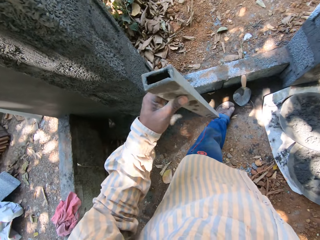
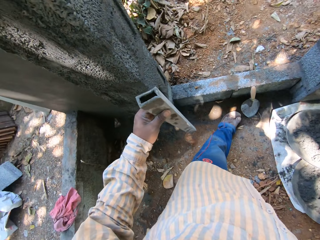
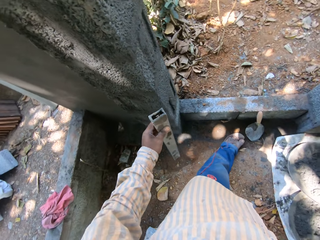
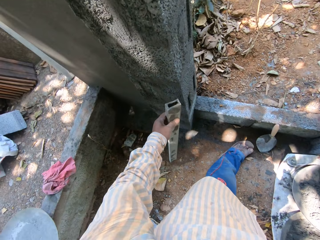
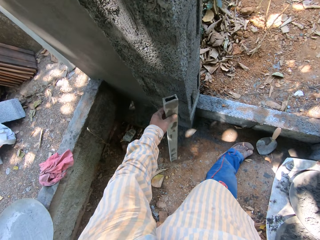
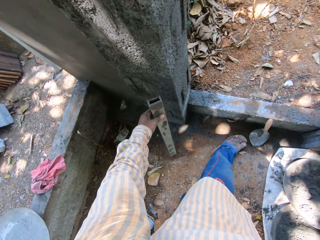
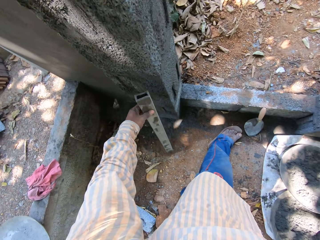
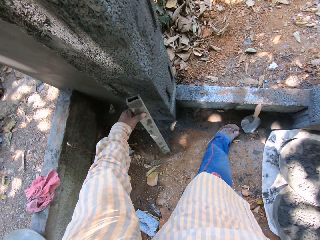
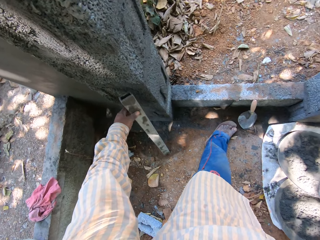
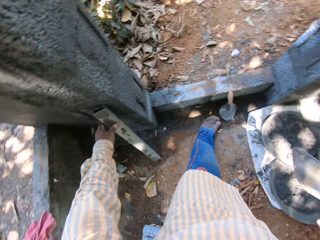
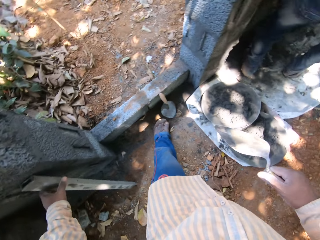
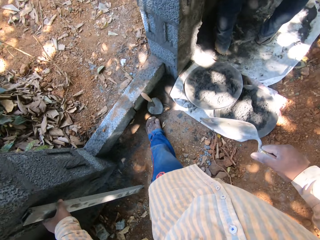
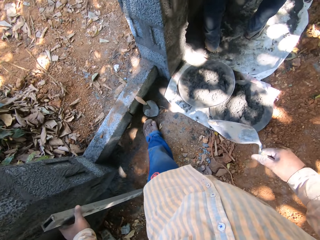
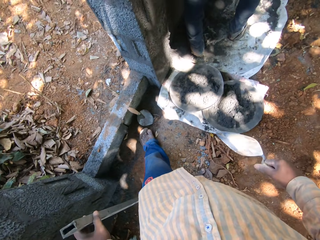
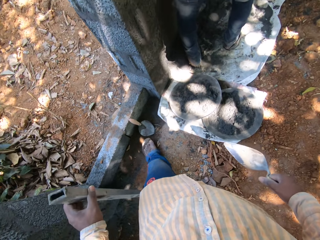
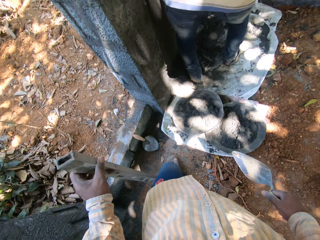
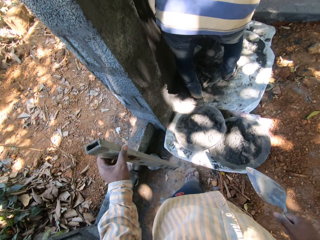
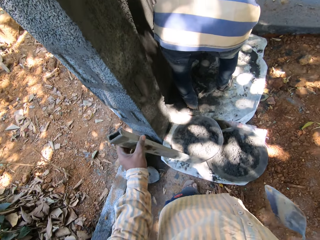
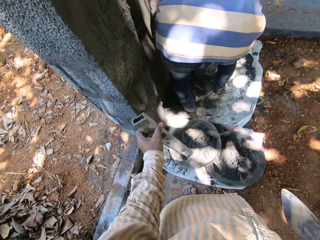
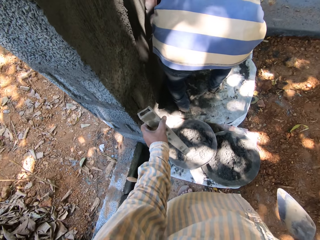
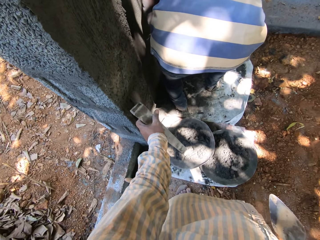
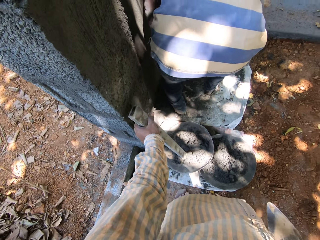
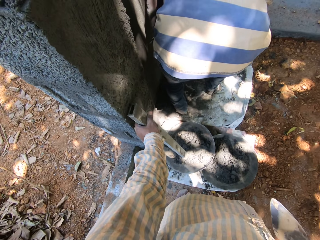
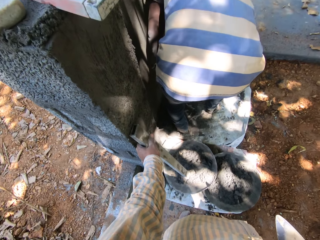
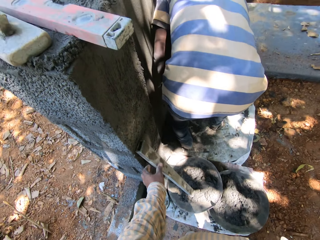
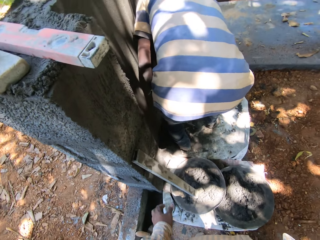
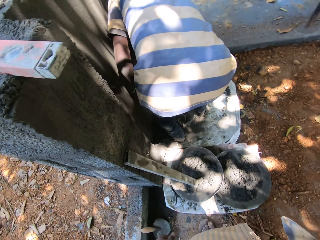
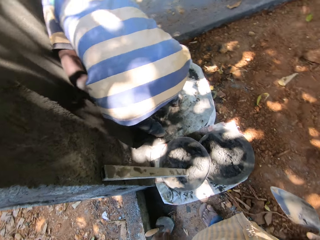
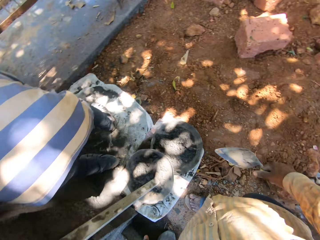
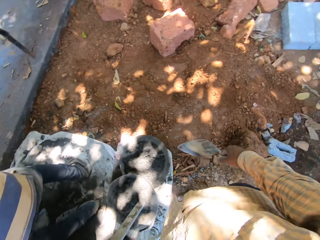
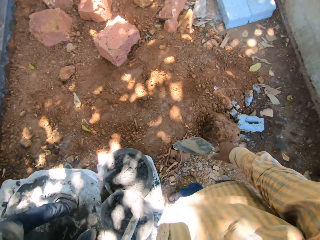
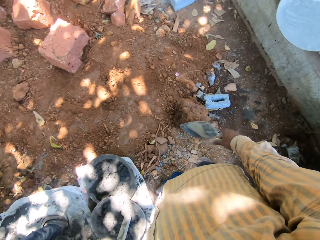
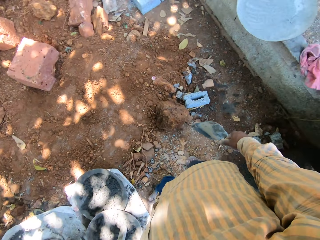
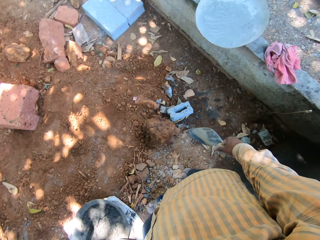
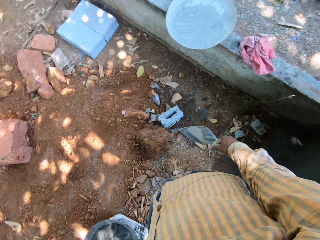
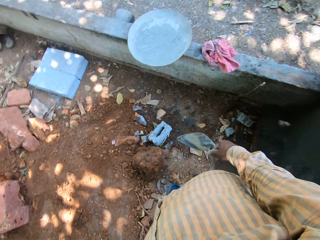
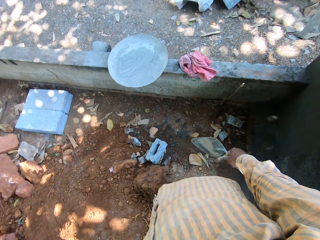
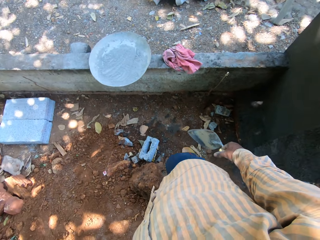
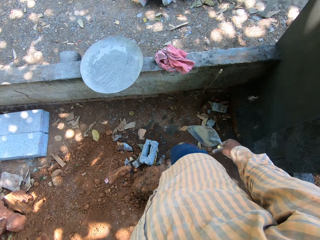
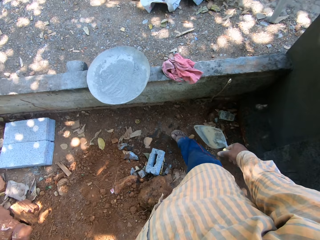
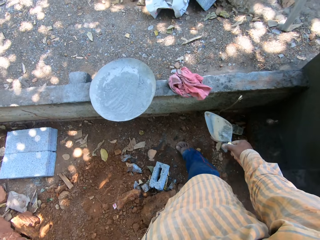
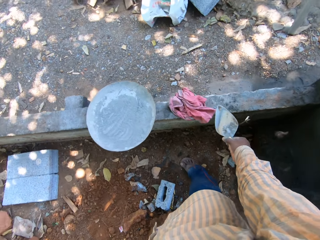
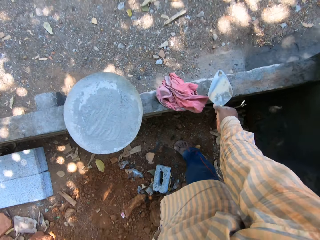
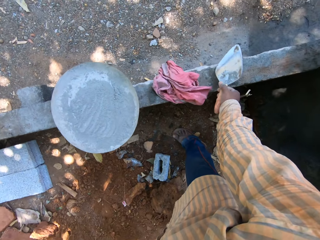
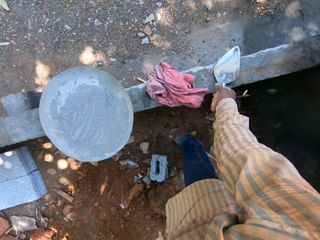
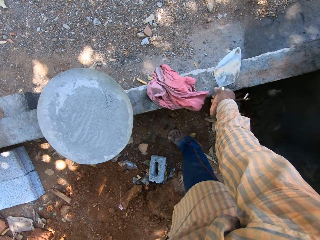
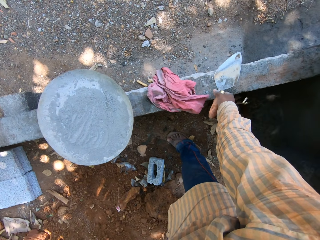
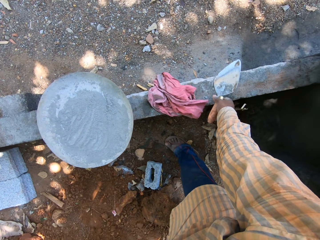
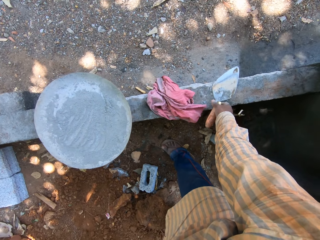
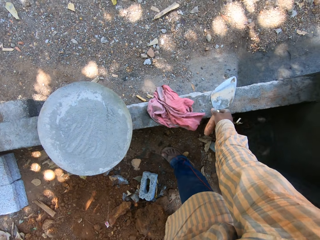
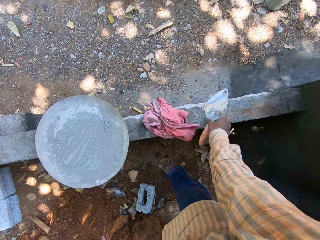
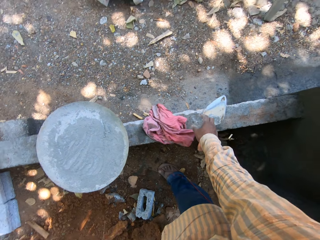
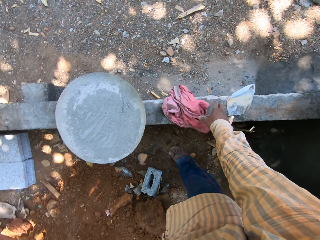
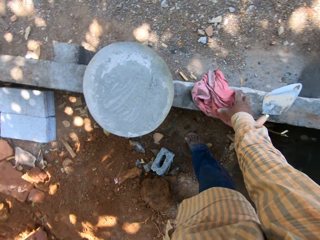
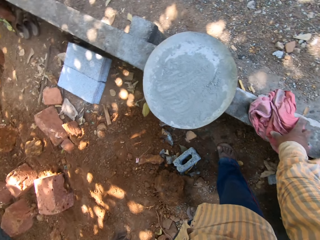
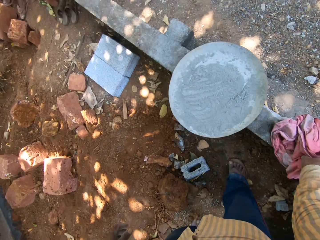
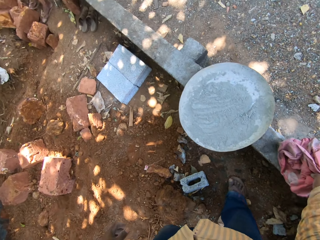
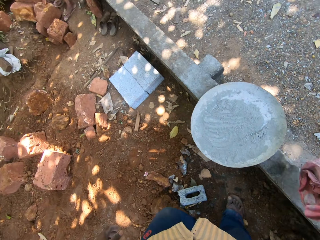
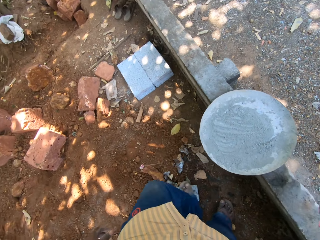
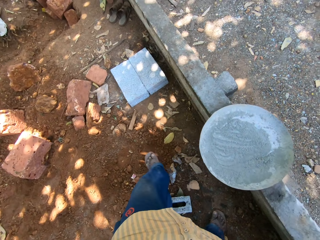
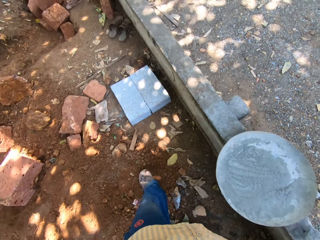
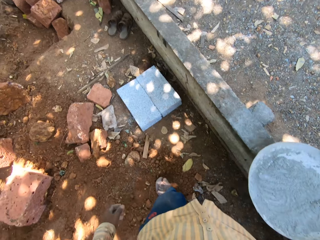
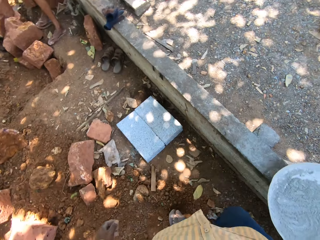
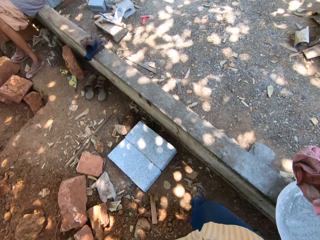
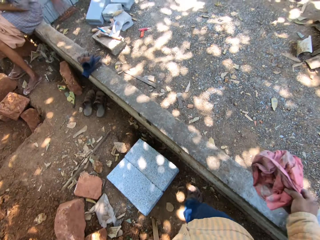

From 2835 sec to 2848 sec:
The camera wearer drops the metal rod with his left hand. He places the rod in his left hand by a wall. He places the rod in his left hand by the wall again. He drops the trowel in his right hand on the fence. He lifts the cloth on the fence with his right hand.

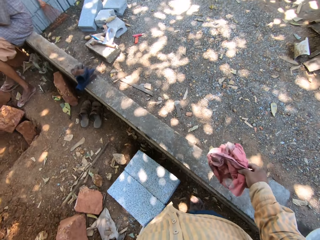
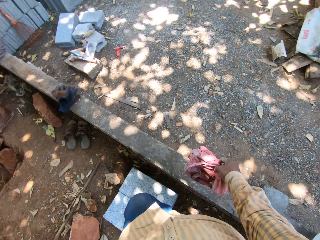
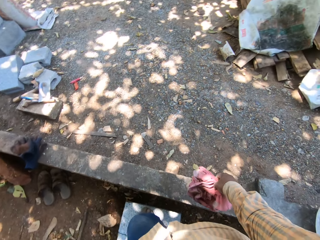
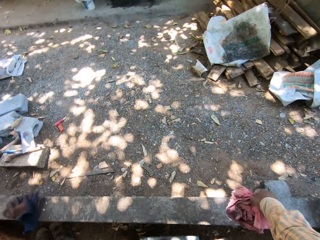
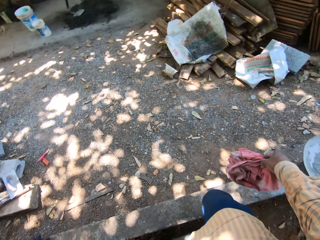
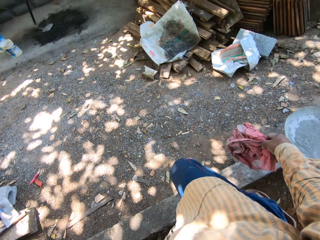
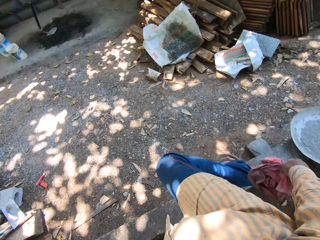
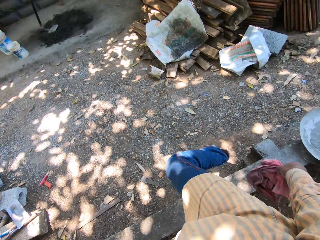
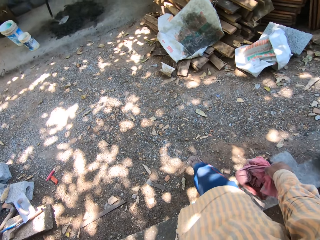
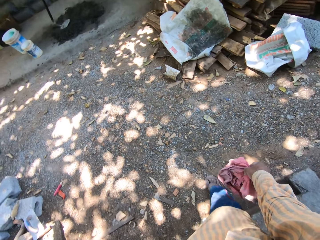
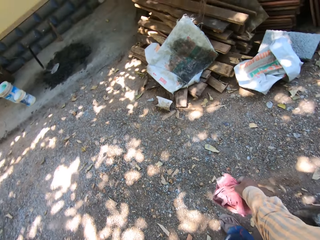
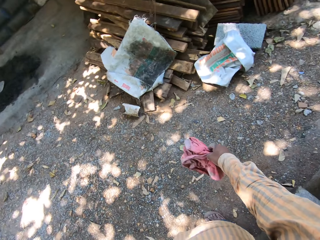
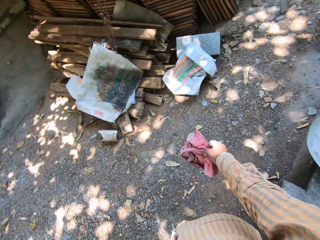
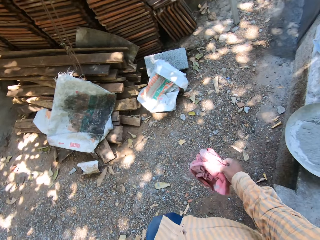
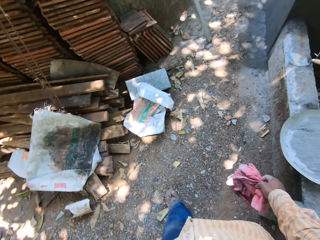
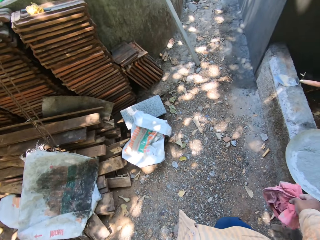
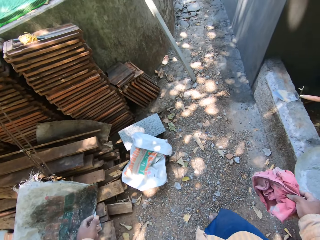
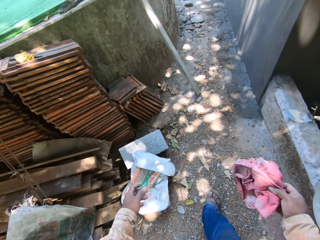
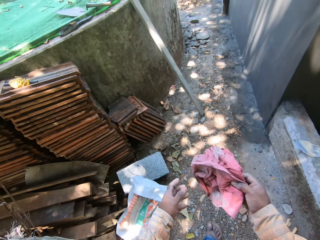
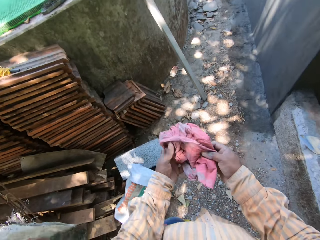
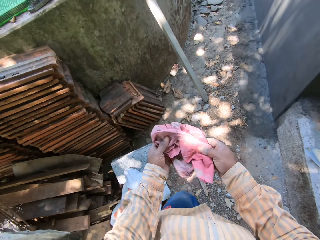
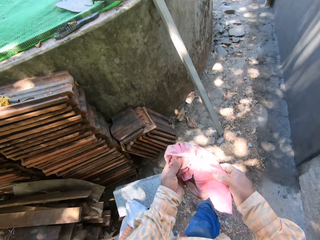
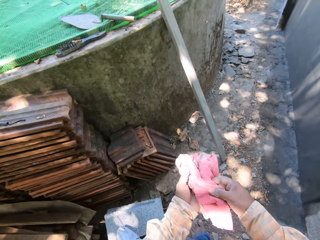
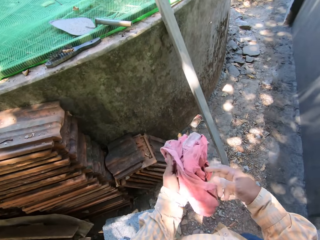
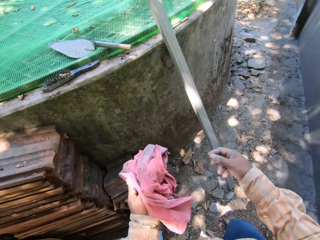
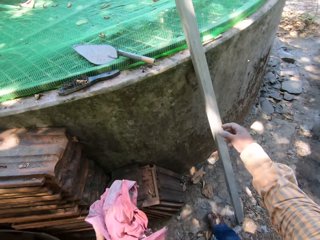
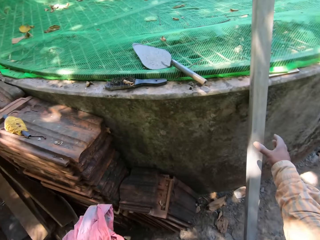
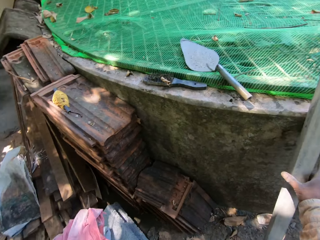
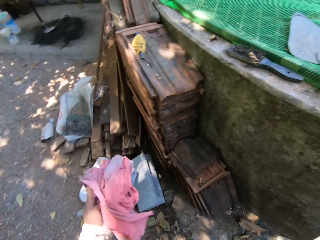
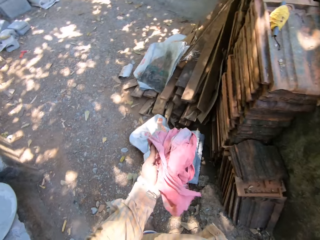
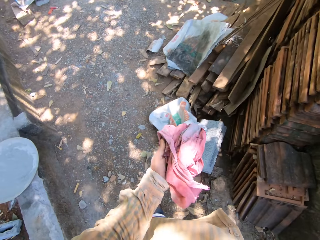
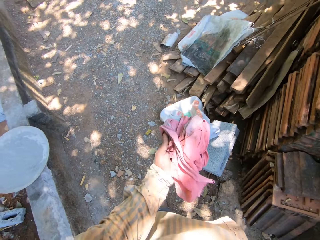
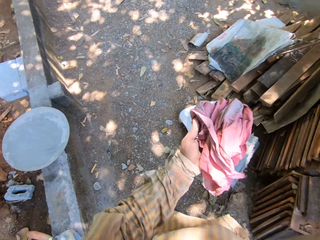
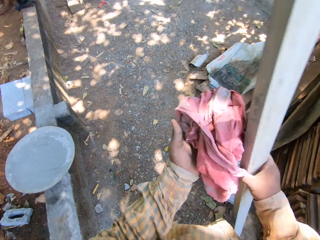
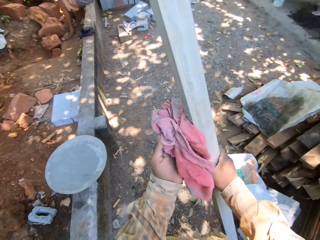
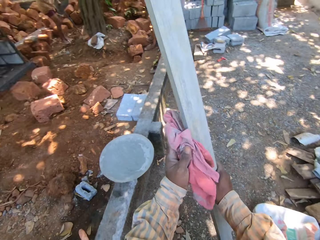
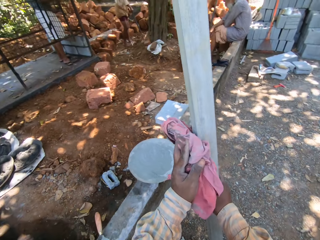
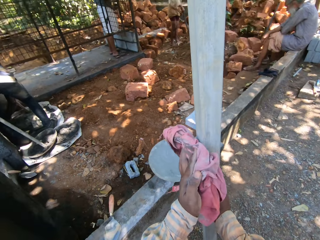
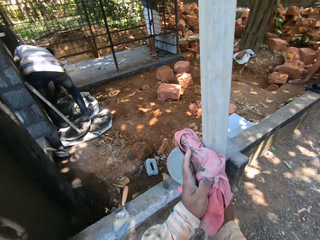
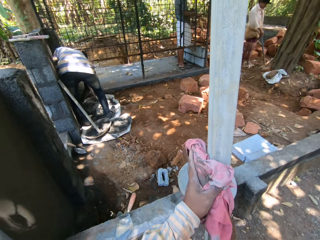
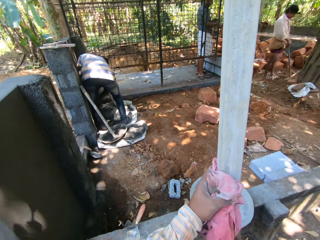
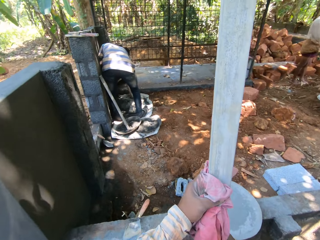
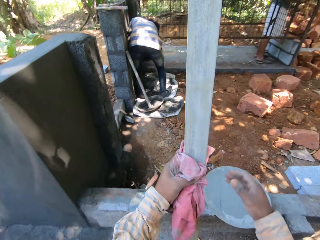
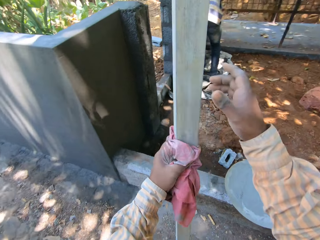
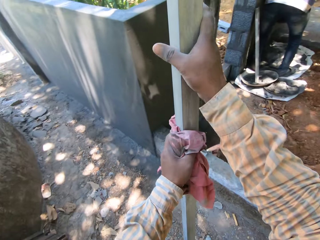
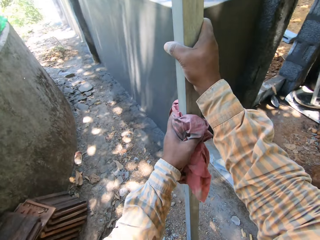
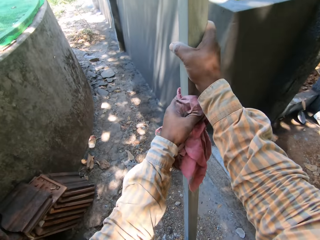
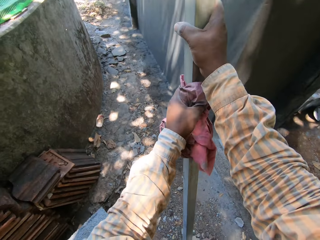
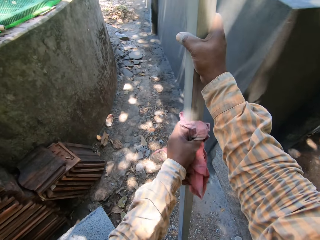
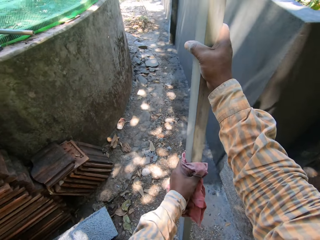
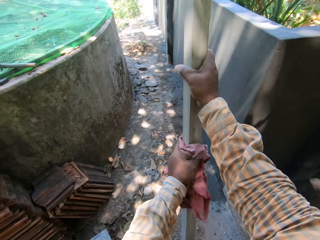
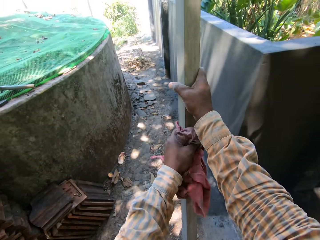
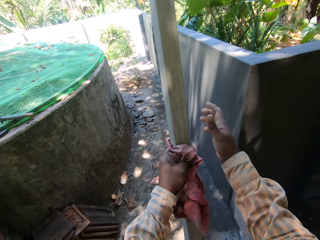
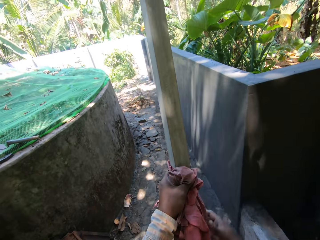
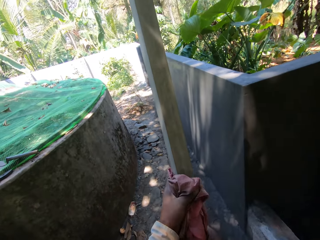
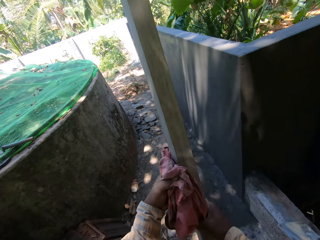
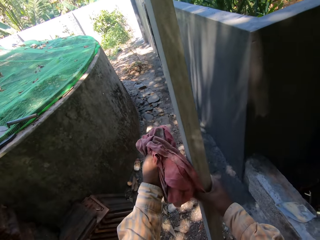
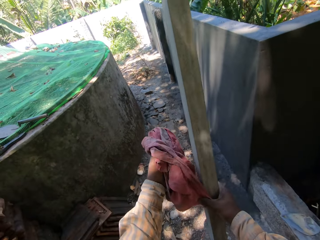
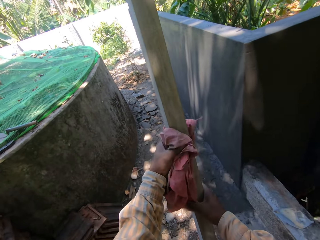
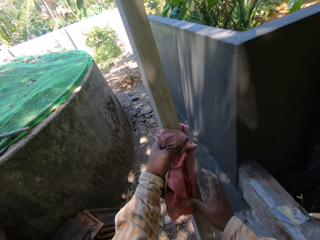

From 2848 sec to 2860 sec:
The camera wearer walks over the fence. He walks forward. He passes the cloth or rug in his right hand to his left hand. He grabs a metal rod by a wall with his right hand. He cleans the wooden float with the rug. He holds the rod in his right hand with the cloth in his left hand. He holds the rod with his right hand. He wipes the rod in his right hand with the cloth in his left hand. He adjusts the cloth on the rod with his hands.
